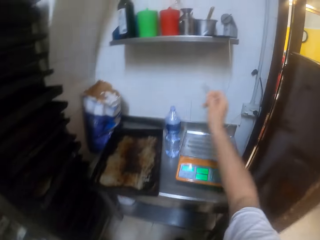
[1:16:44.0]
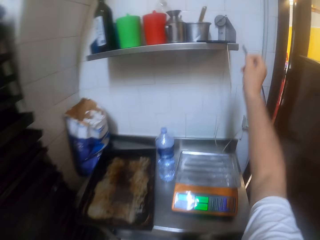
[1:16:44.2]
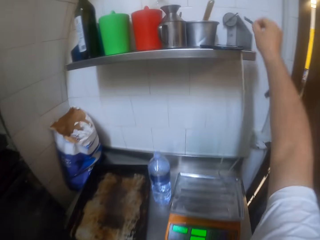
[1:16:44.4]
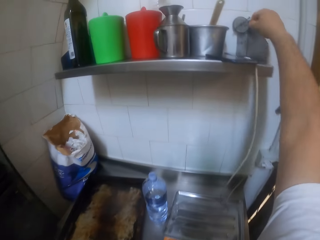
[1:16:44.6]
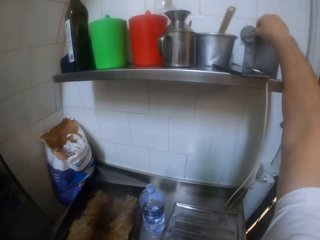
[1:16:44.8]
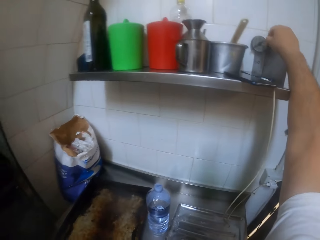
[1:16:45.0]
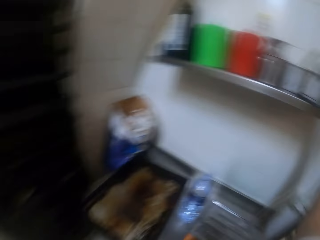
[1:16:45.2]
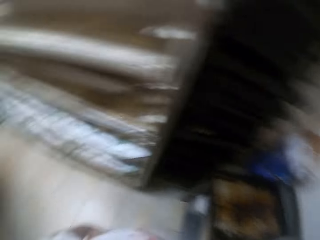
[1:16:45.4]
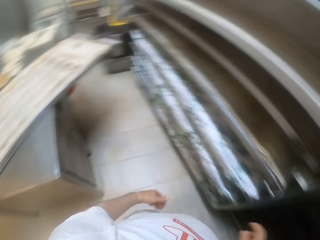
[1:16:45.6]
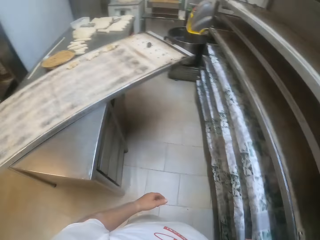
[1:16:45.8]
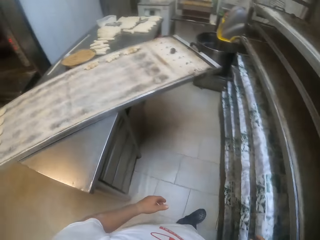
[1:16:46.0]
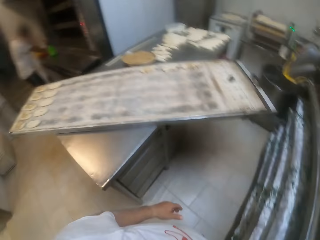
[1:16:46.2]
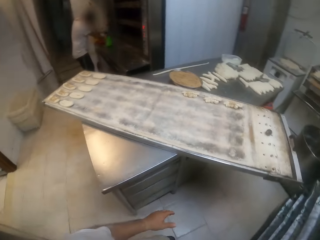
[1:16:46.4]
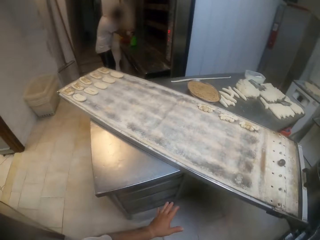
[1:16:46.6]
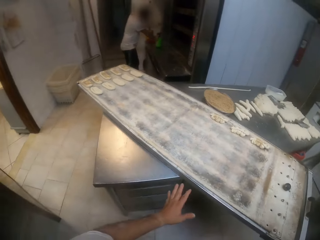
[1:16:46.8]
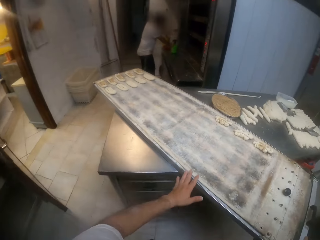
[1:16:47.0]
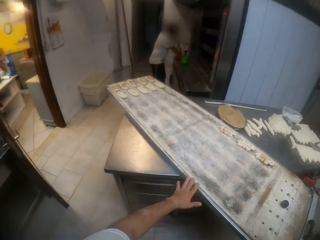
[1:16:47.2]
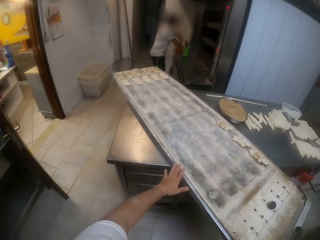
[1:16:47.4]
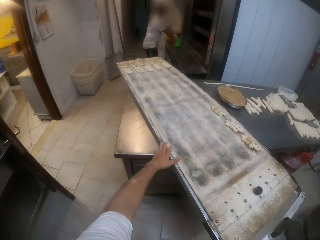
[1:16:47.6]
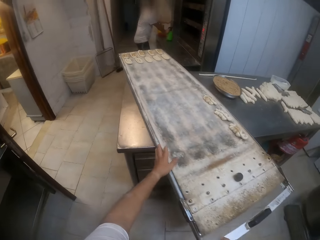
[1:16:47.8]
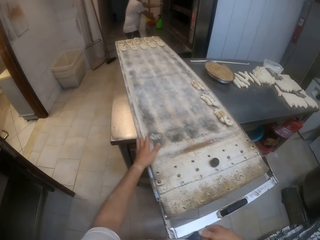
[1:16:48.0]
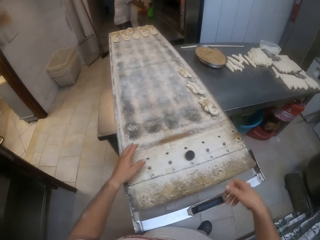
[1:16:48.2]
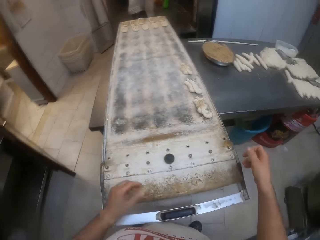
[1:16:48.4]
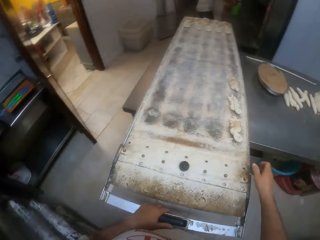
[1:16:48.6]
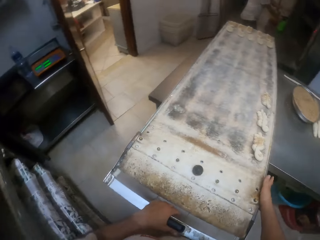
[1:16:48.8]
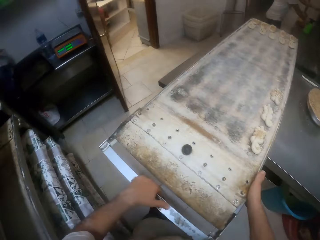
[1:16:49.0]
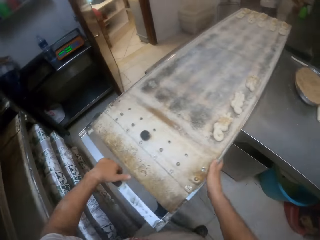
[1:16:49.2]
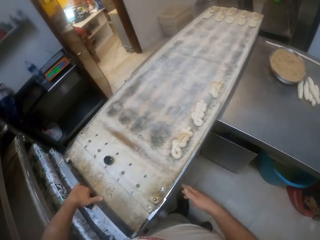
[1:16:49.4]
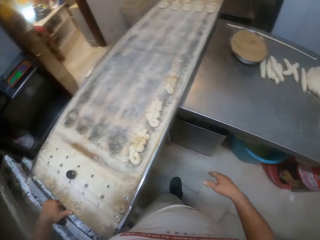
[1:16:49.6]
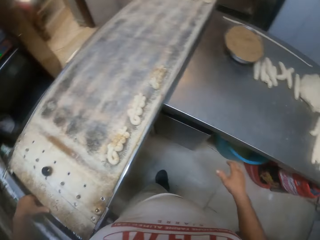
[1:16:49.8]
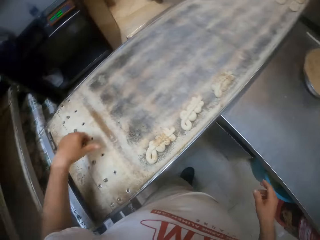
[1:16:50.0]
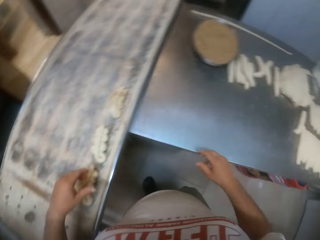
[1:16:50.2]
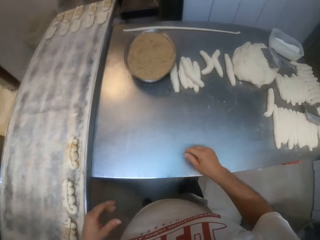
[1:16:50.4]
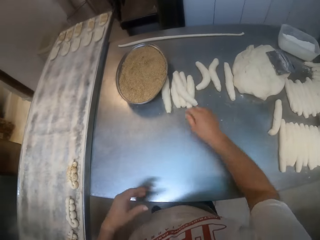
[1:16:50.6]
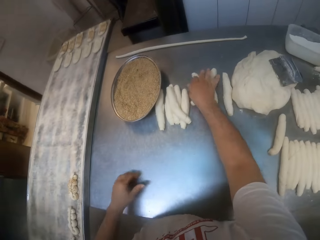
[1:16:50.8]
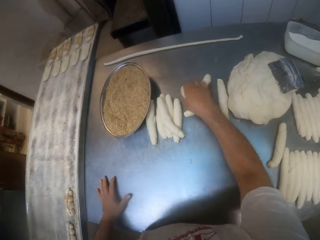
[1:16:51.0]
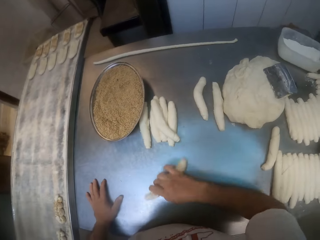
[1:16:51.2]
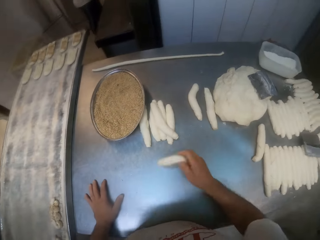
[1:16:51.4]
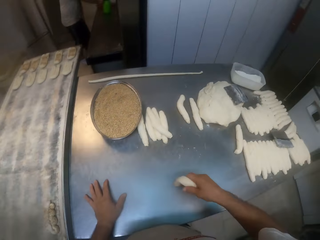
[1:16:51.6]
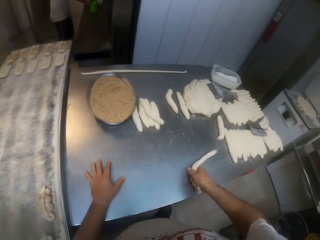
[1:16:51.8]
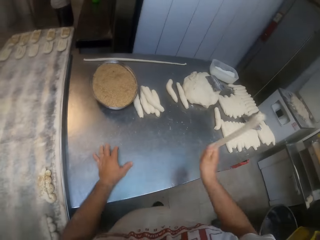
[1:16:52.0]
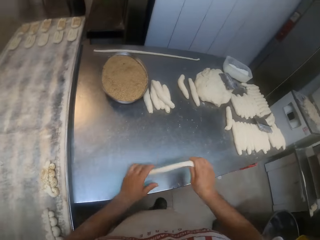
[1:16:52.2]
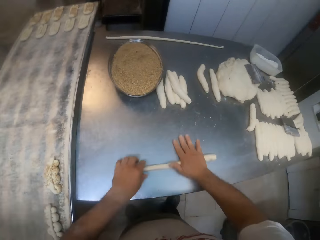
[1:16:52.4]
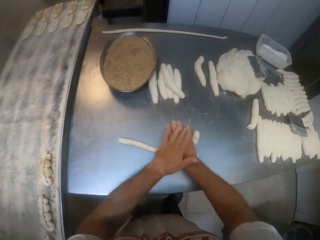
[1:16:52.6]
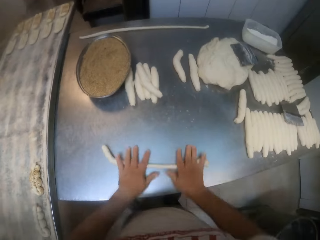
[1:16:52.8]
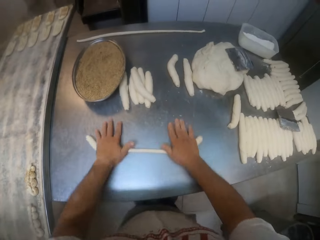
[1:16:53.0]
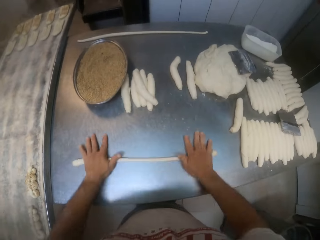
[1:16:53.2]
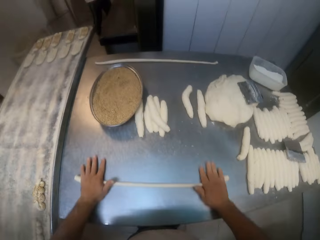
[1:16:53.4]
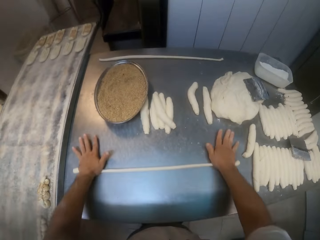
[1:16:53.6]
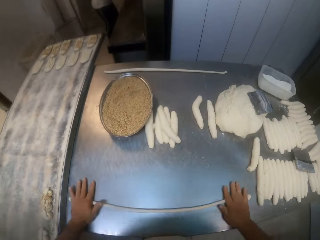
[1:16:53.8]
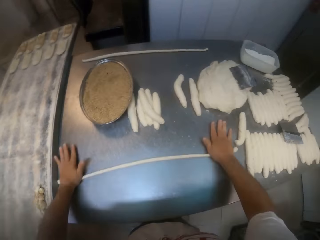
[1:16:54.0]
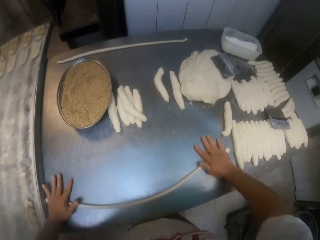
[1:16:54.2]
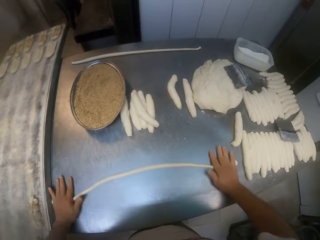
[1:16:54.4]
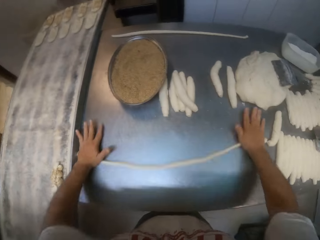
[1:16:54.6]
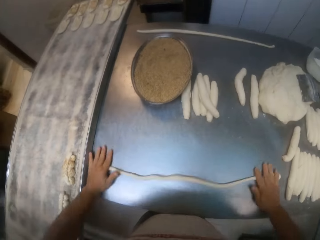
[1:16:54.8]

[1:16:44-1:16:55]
The camera wearer puts something on the switch. He drops the item in the container on a slab with his right hand. He looks around the bakery. He moves the tray on the table with both hands. He picks up a dough on the table with his right hand. He swings the dough with his right hand. He rolls the dough on the table with both hands.

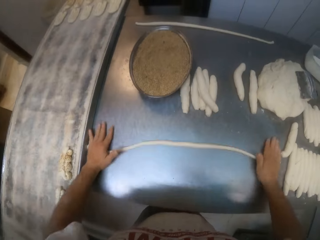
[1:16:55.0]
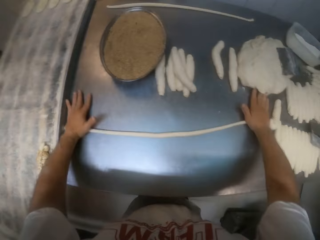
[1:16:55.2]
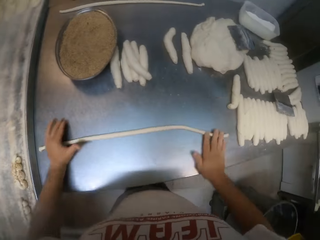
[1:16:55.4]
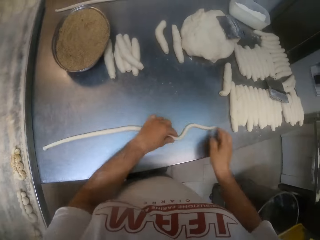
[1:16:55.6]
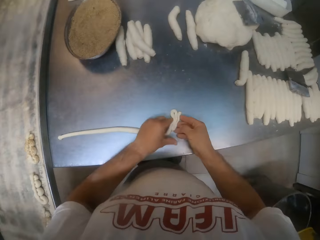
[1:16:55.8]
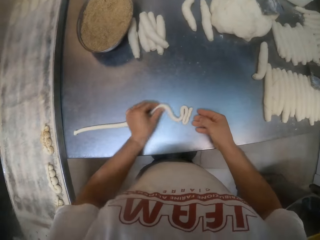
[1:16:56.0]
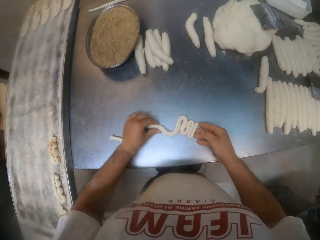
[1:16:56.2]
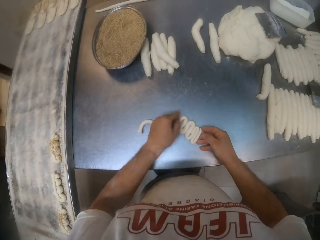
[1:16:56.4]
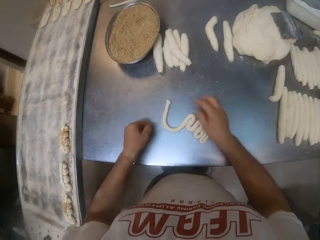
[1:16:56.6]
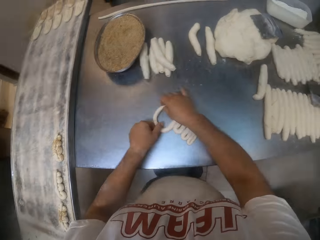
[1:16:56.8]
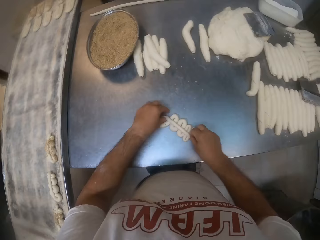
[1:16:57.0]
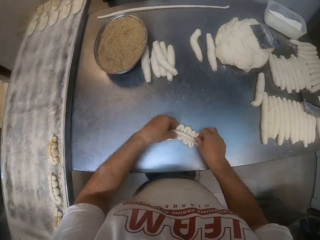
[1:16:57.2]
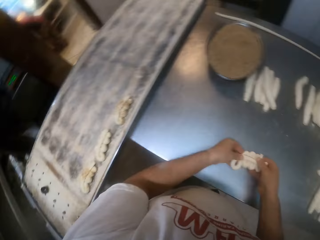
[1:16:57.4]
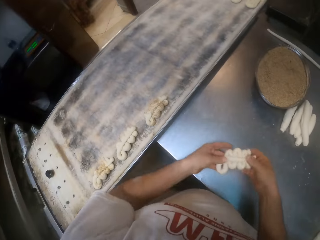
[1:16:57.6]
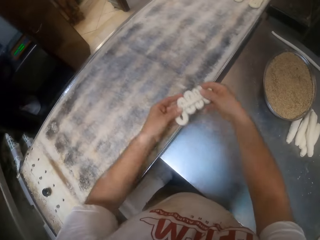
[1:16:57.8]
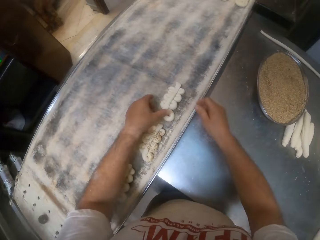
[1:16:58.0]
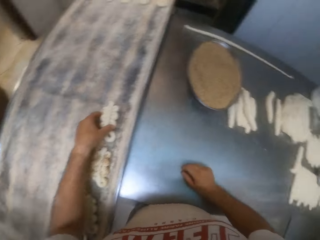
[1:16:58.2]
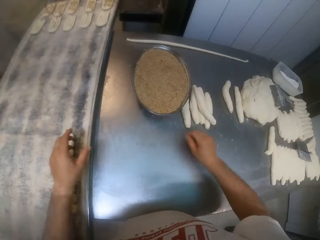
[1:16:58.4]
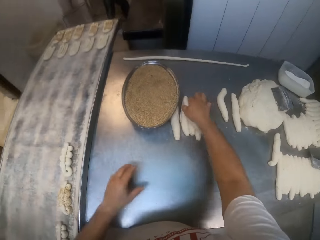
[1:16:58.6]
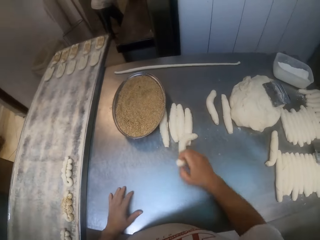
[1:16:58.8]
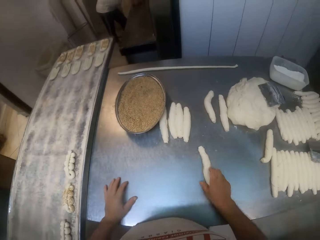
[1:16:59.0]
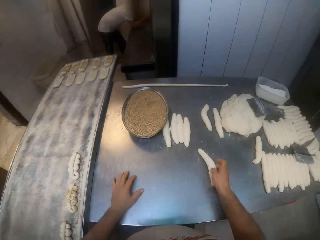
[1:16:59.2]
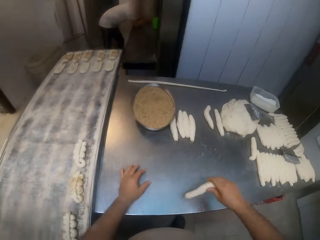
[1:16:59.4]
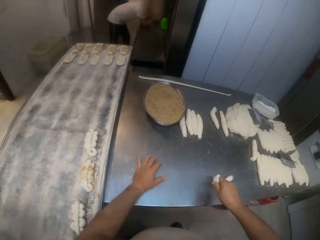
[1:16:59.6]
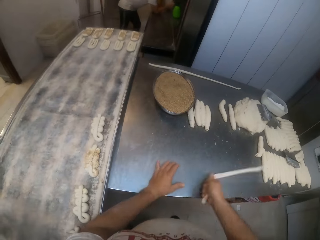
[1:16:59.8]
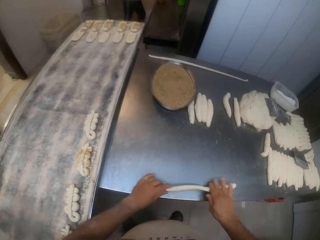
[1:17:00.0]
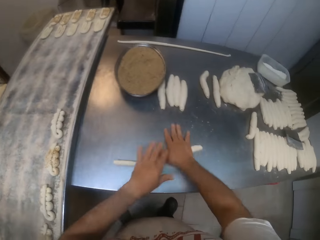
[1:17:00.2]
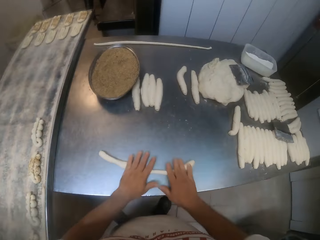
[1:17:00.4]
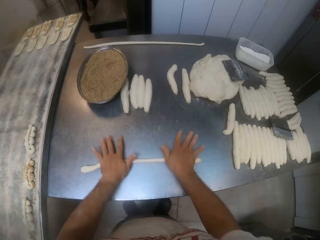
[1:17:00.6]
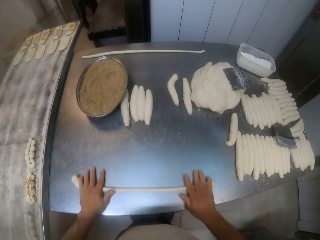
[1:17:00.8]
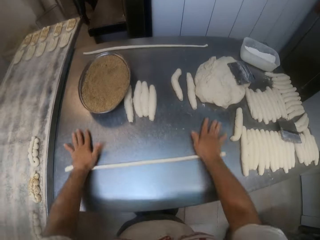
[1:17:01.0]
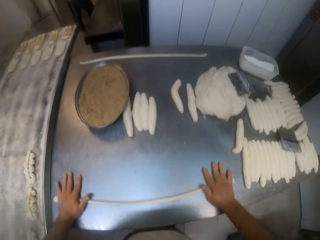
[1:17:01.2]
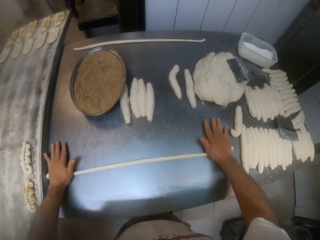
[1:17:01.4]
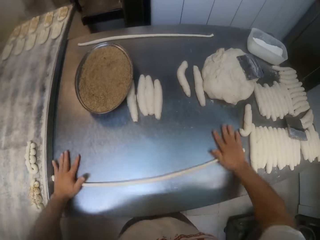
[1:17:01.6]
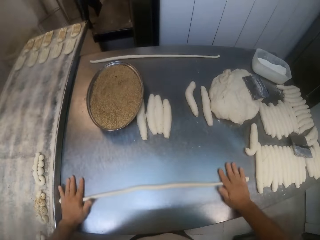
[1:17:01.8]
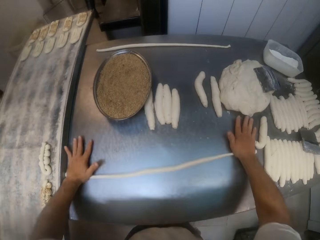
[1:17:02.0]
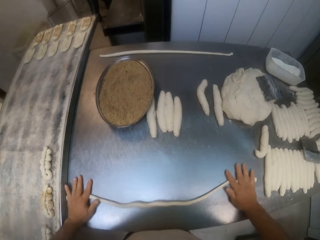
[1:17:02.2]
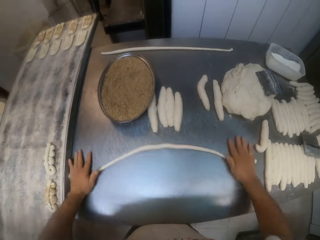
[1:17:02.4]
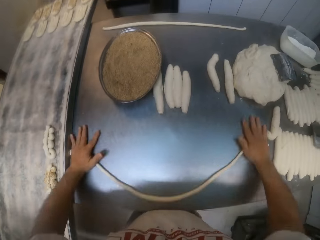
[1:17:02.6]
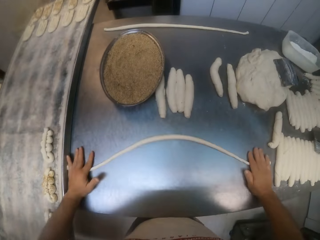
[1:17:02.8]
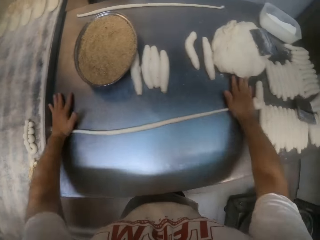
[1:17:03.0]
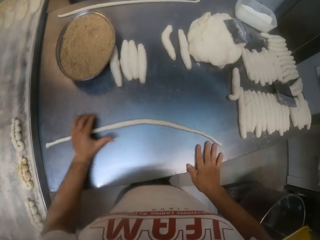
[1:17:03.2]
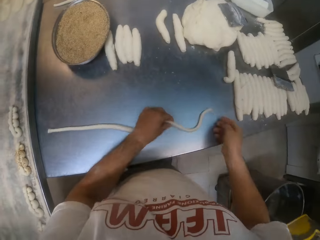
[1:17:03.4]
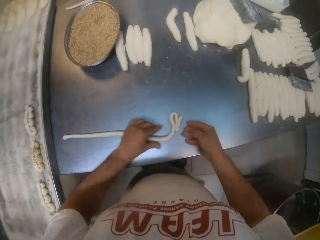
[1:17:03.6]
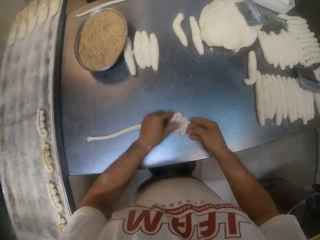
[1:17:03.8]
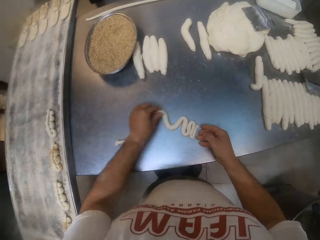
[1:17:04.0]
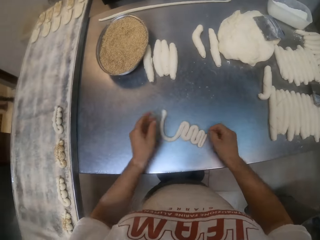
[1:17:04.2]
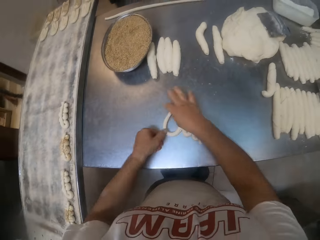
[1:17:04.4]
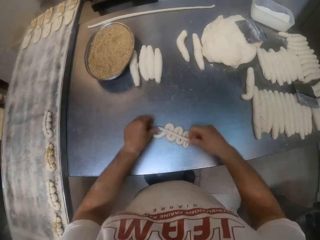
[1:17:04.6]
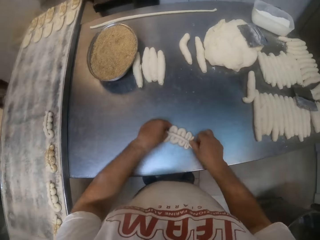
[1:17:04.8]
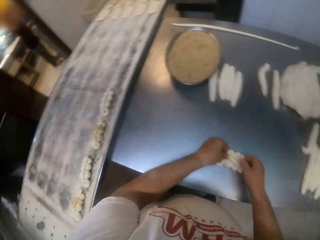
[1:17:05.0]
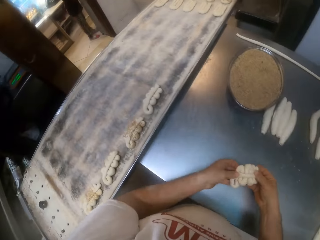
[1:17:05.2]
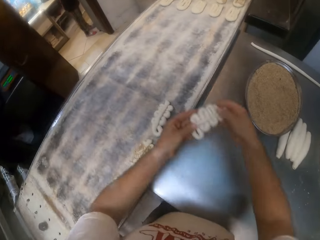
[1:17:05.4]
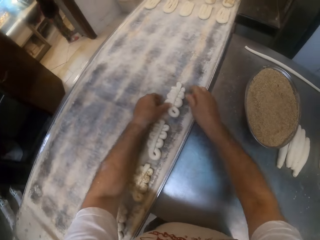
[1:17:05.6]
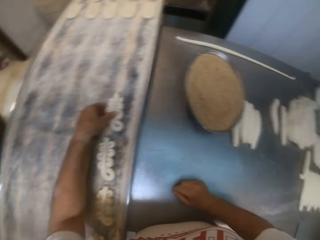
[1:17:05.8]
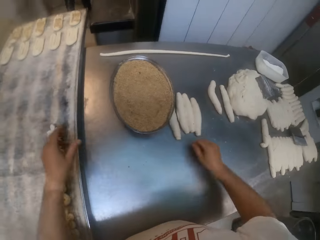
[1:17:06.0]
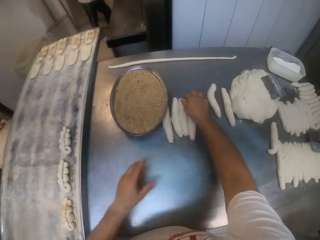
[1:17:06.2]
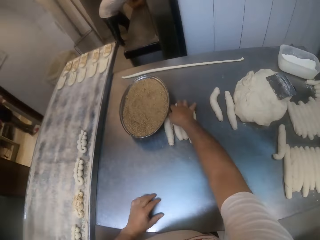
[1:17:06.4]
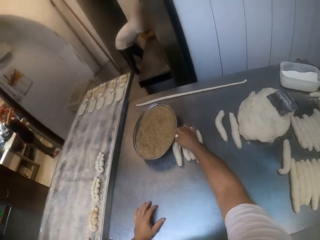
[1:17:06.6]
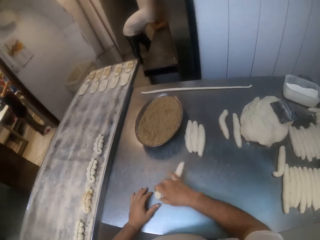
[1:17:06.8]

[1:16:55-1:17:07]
The camera wearer styles the dough on the table with both hands and folds the dough on the table. He lifts the dough from the table with both hands. He places the dough on the tray on the table with both hands. He picks up the dough on the table with his right hand. He swings the dough with his right hand. He rolls the dough on the table with both hands. He styles the dough on the table with both hands and folds the dough on the table. He lifts the dough from the table with both hands. He places the dough on the tray on the table with both hands. He picks up the dough on the table with his right hand.
